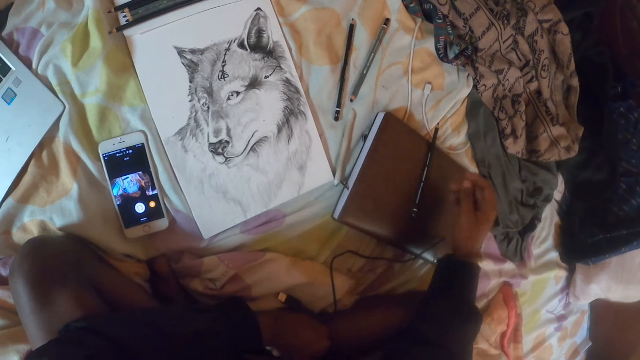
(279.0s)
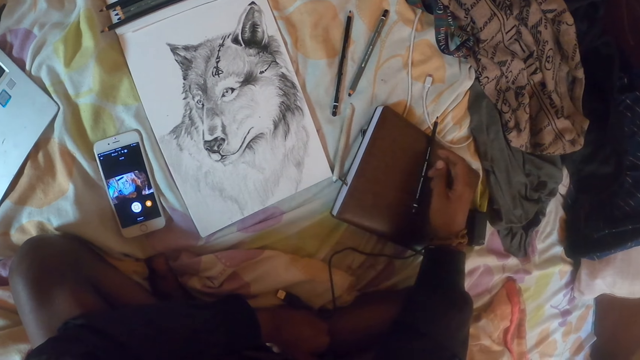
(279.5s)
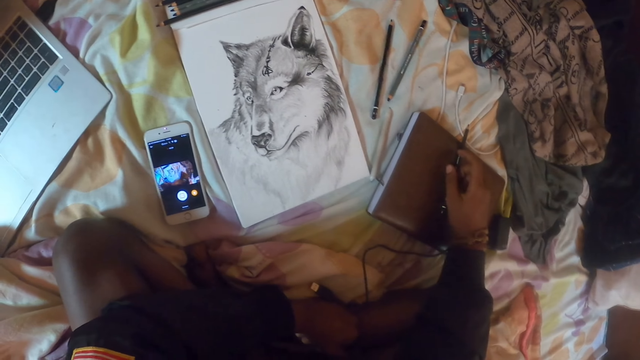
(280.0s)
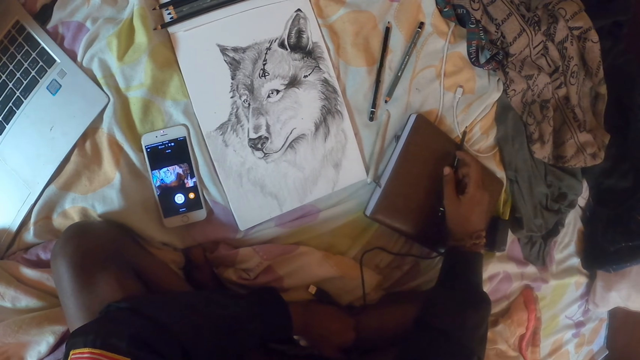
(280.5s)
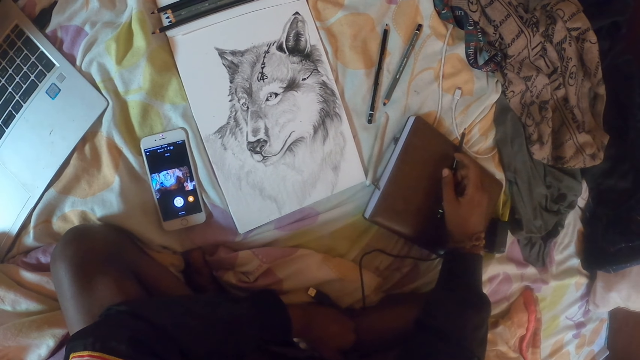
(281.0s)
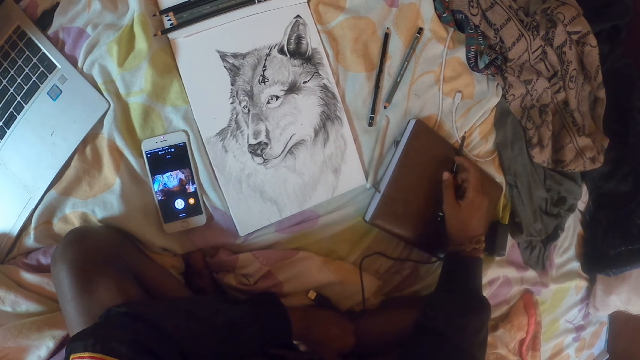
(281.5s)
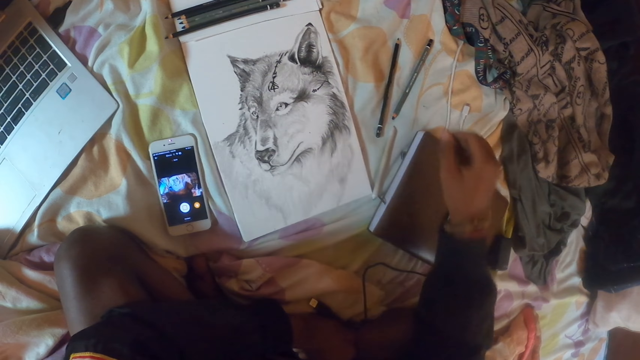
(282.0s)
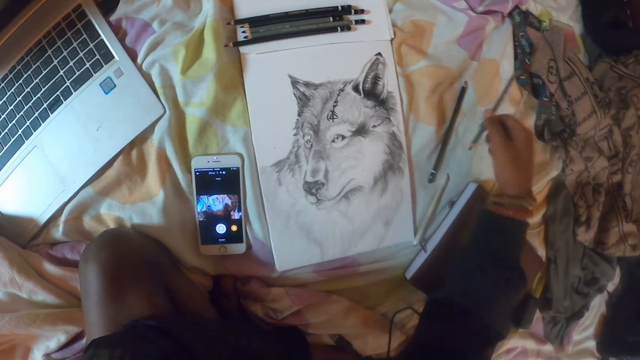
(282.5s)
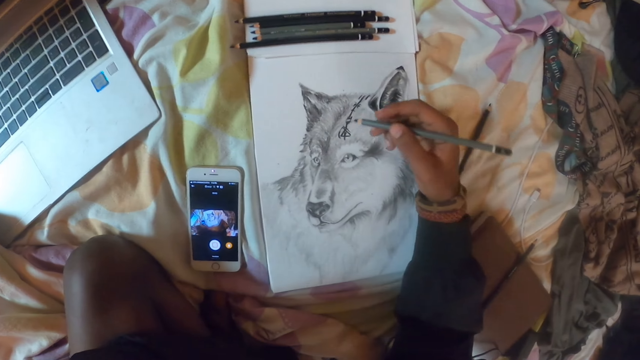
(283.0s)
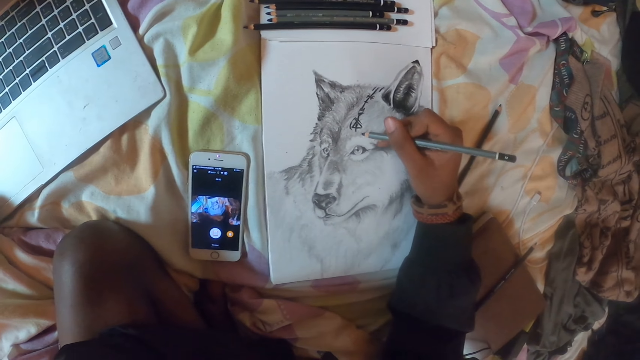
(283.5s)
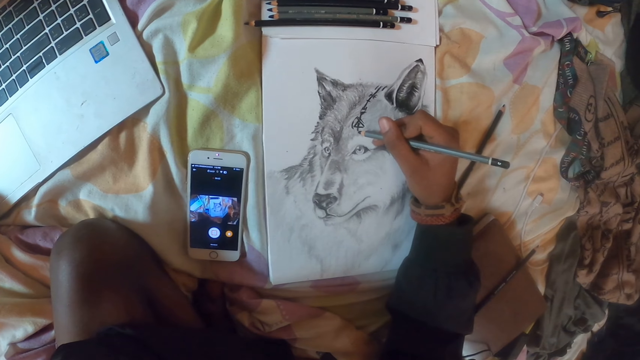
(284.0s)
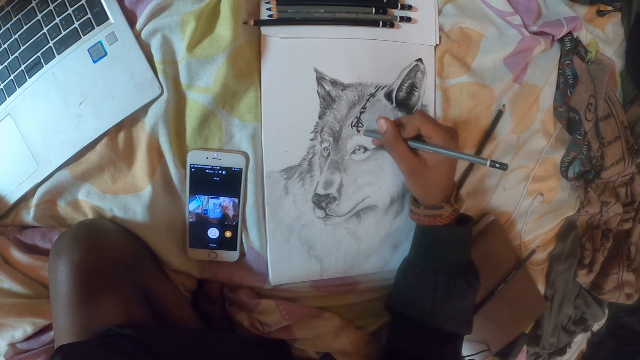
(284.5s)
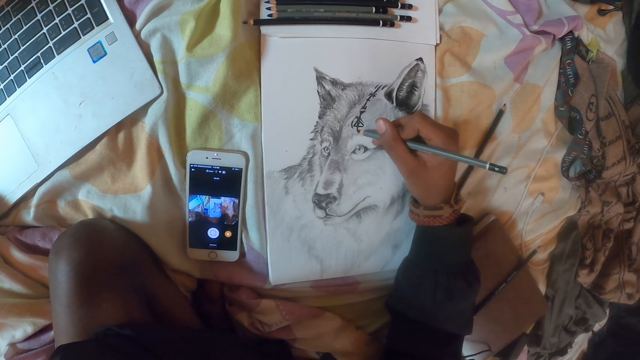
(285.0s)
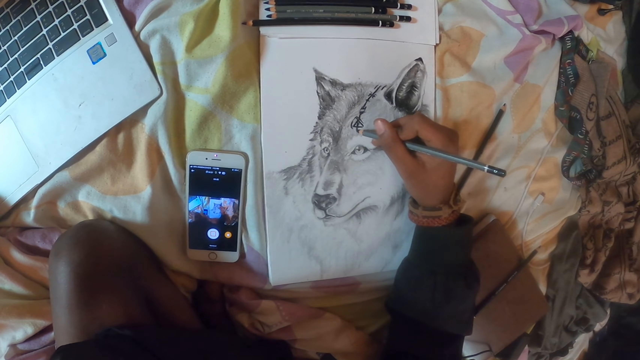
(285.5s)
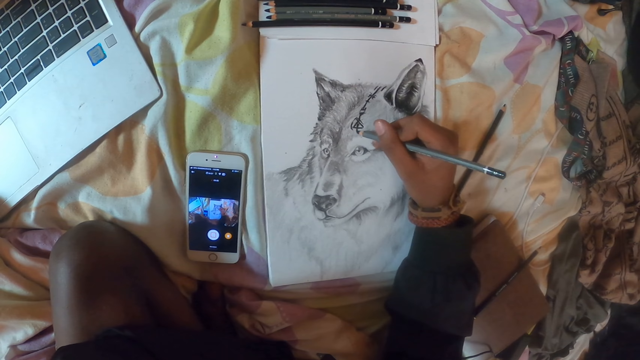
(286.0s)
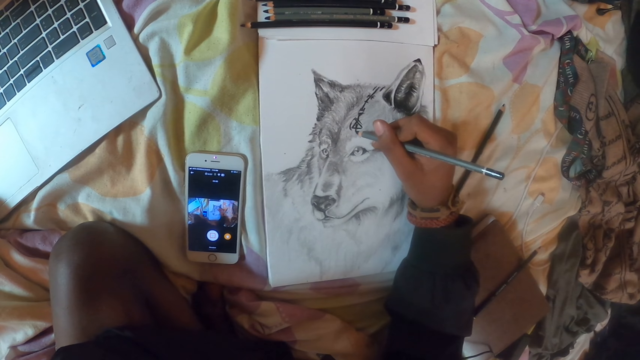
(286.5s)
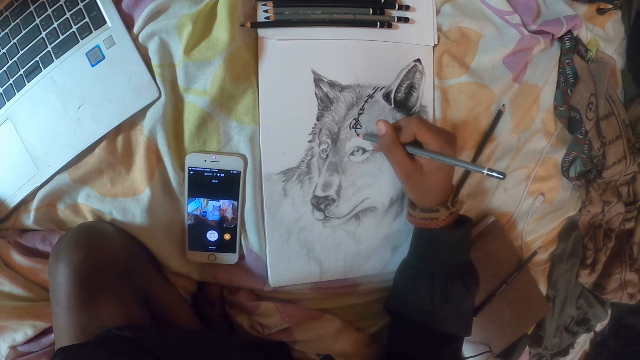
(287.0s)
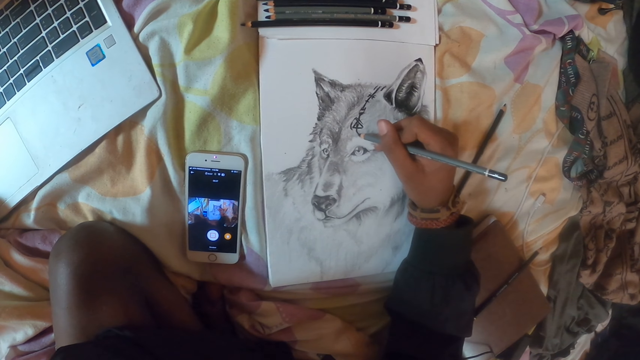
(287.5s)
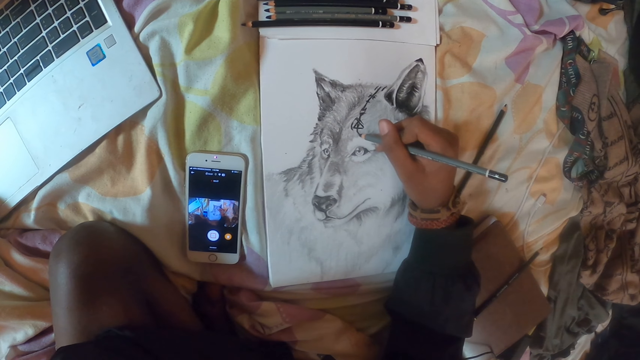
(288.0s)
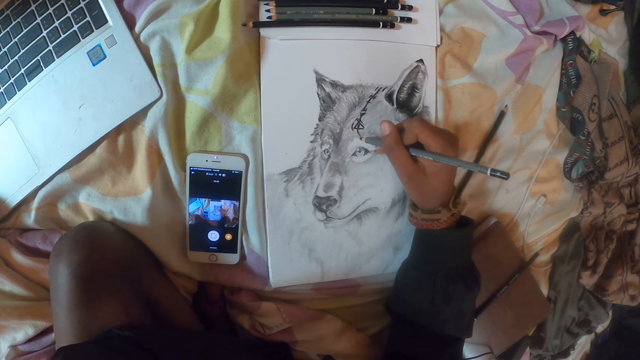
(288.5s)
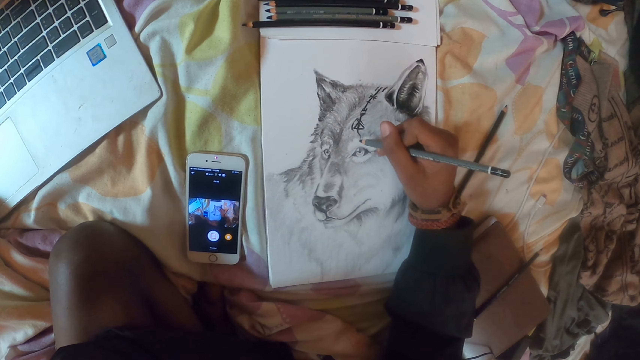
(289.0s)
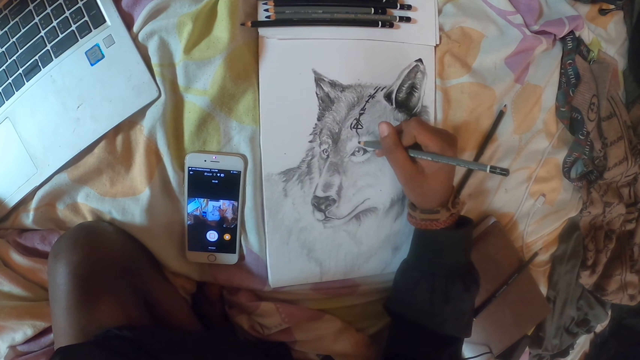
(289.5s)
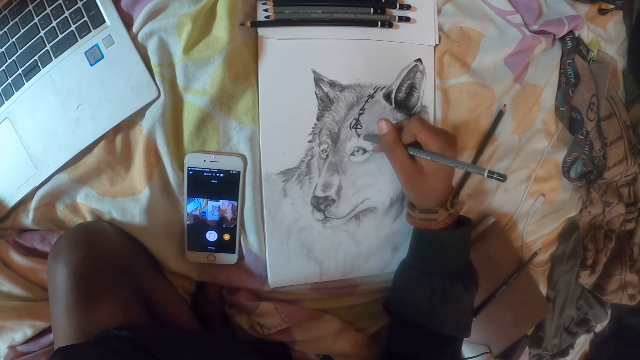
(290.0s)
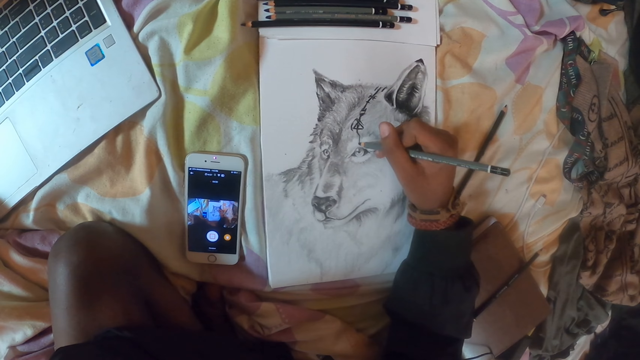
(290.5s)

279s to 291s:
The camera wearer moves the right hand. They hold the pen on the book. They take the pen or pencil on the bed. They draw on a paper using the pen.

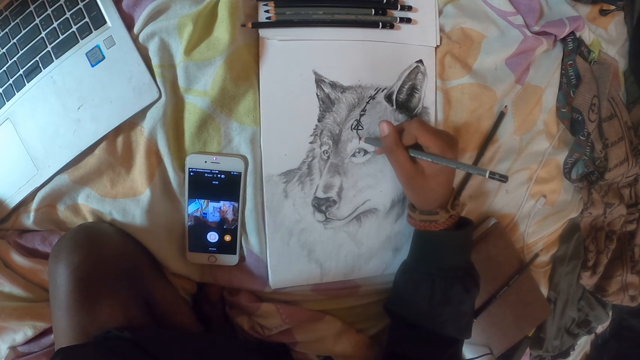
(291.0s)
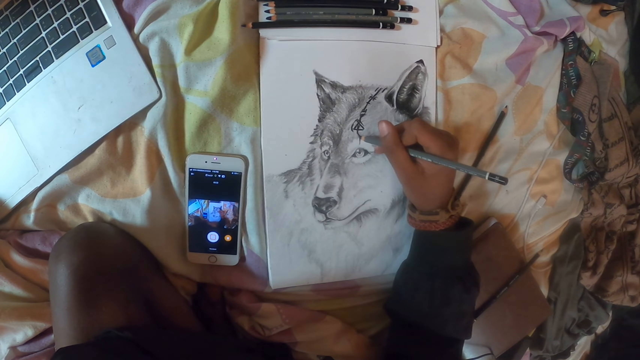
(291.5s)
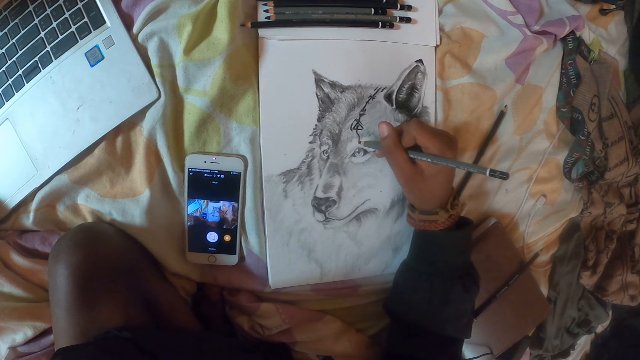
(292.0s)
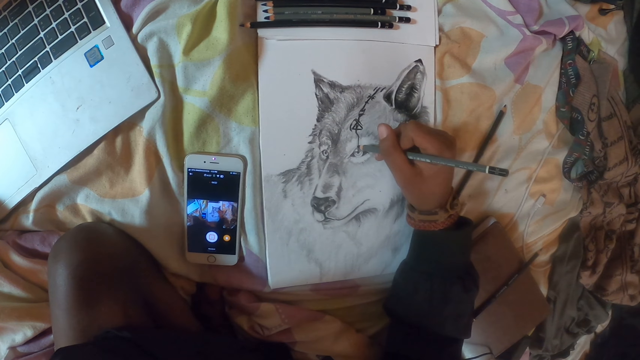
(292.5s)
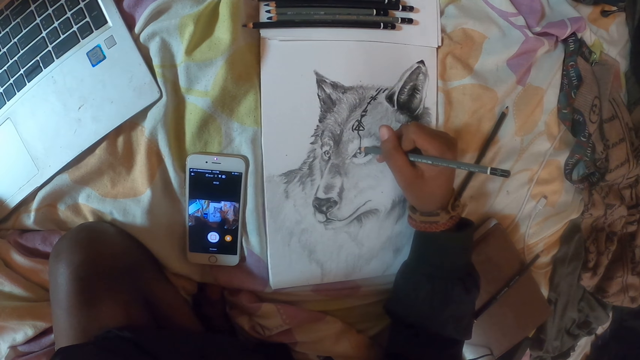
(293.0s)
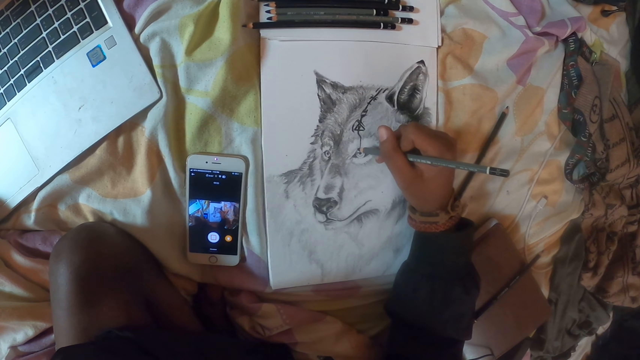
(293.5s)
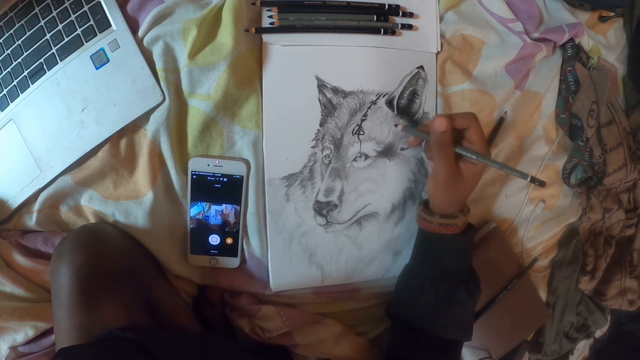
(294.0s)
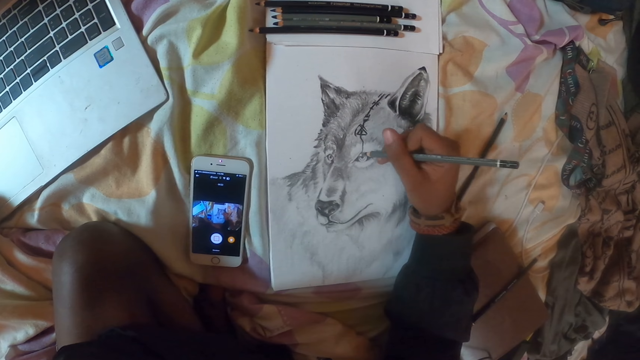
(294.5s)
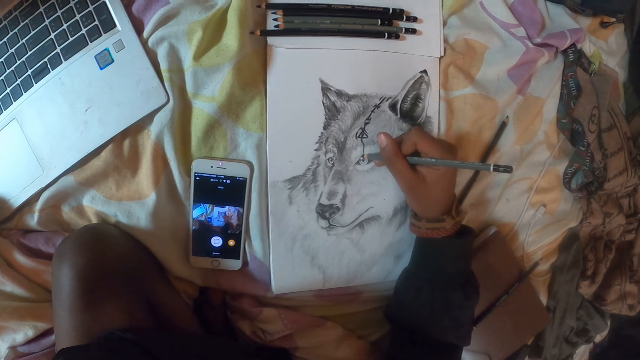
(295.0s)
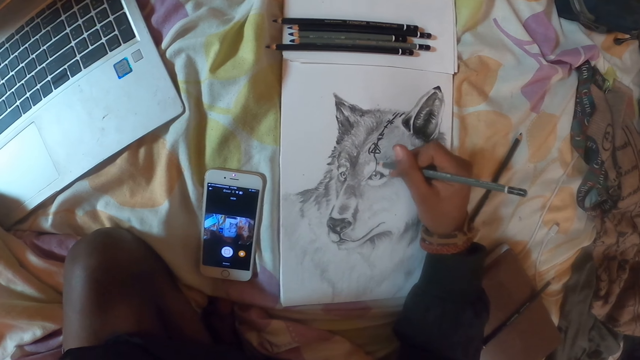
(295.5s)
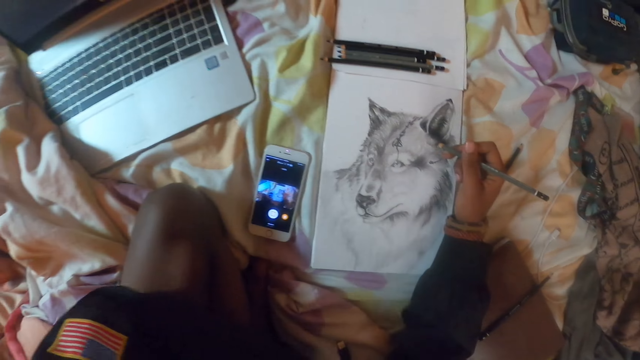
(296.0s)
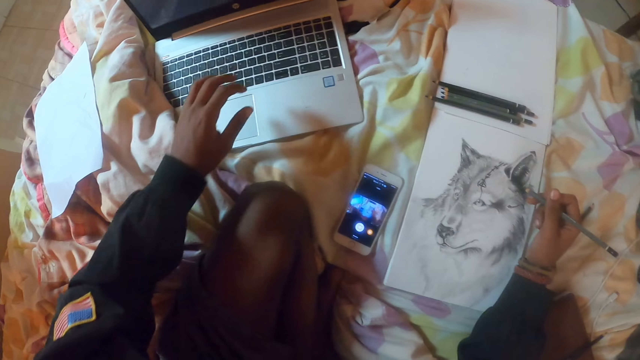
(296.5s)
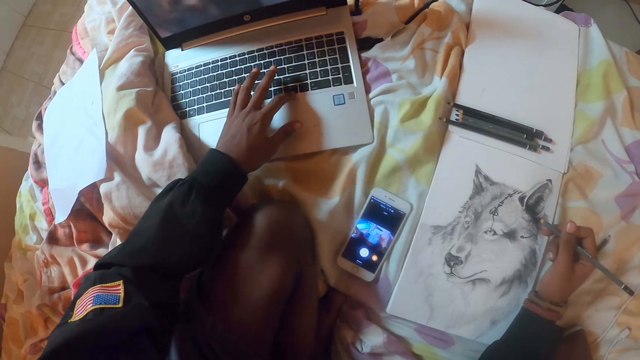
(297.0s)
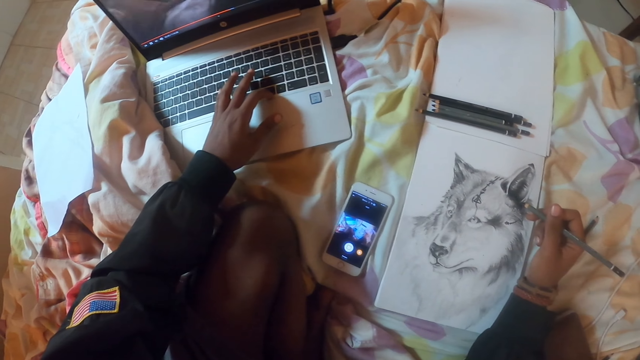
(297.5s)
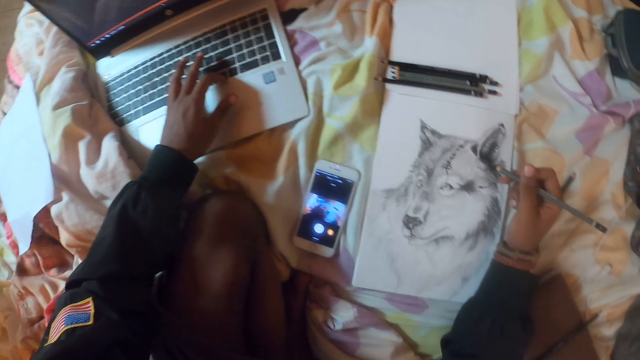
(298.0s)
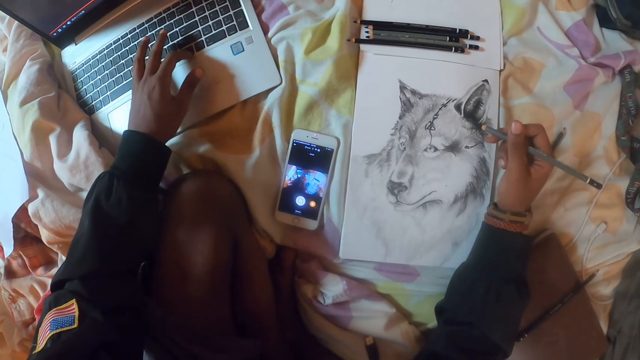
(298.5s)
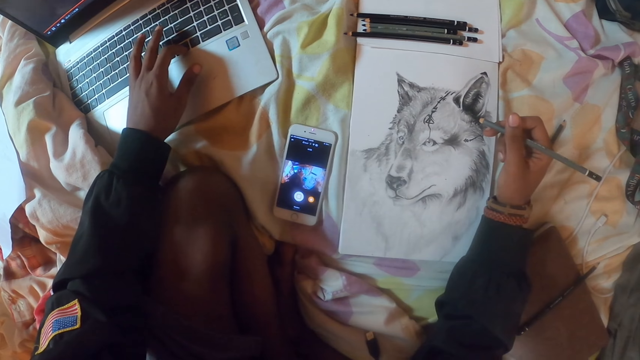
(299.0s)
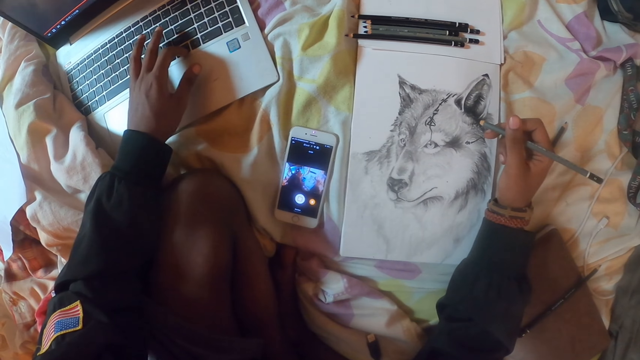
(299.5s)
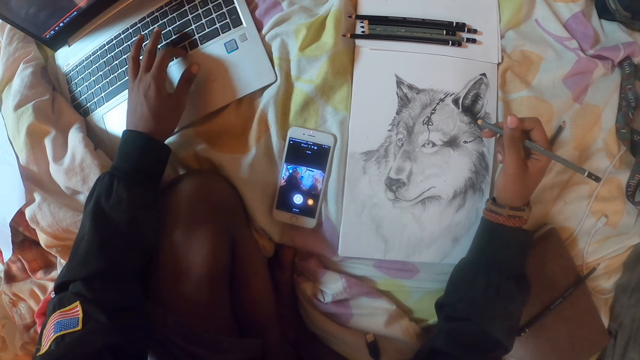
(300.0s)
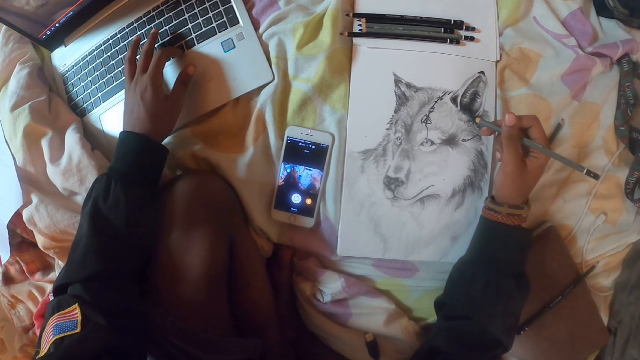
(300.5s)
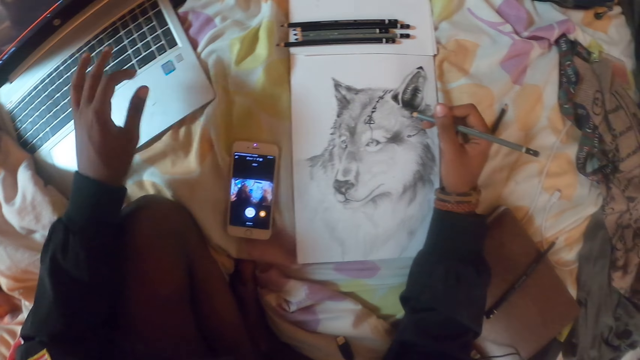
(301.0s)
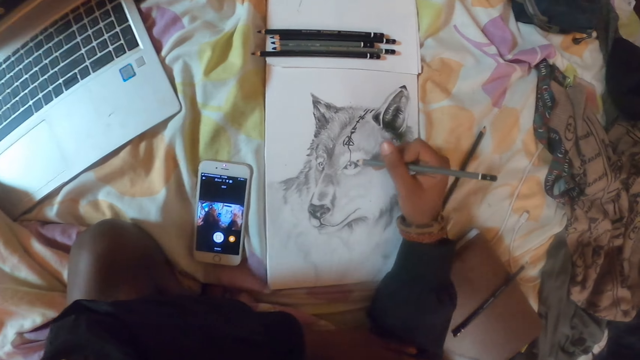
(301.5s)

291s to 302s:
The camera wearer stares at the drawing. They operate the laptop.
